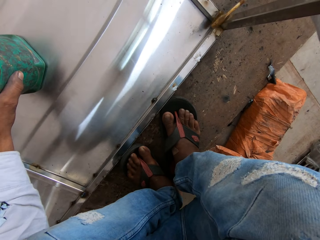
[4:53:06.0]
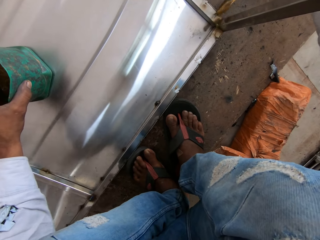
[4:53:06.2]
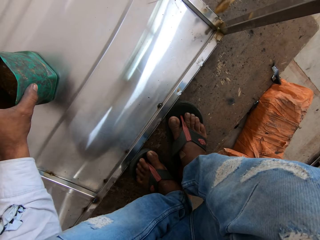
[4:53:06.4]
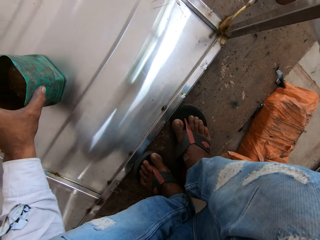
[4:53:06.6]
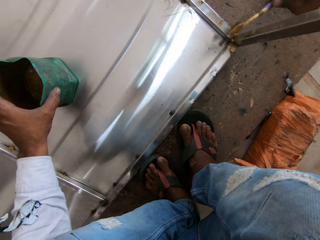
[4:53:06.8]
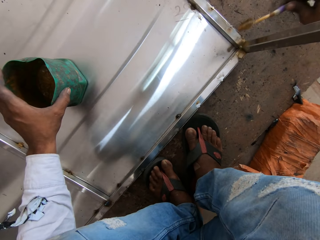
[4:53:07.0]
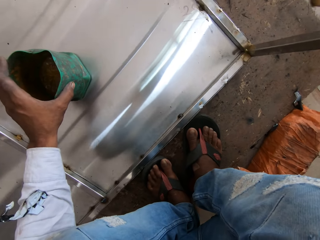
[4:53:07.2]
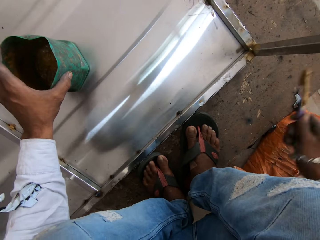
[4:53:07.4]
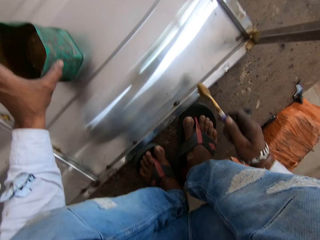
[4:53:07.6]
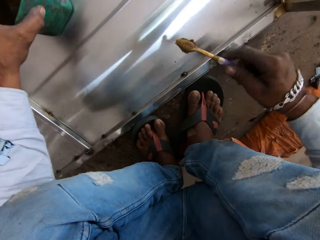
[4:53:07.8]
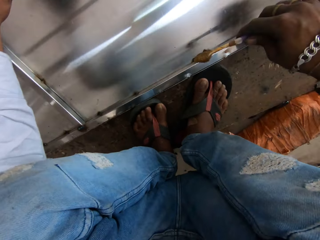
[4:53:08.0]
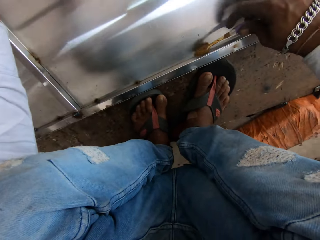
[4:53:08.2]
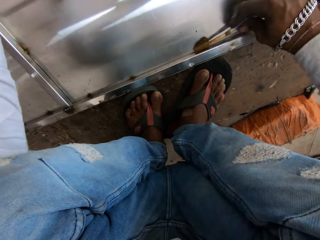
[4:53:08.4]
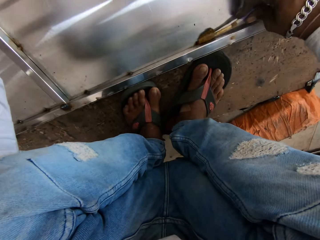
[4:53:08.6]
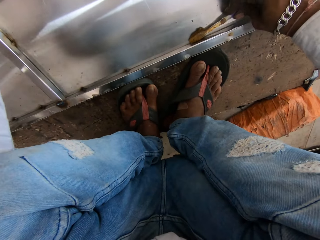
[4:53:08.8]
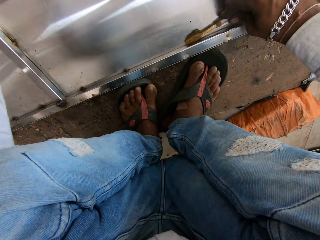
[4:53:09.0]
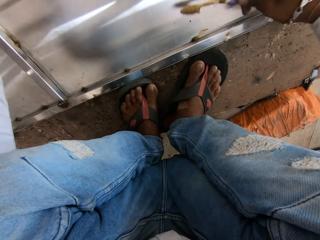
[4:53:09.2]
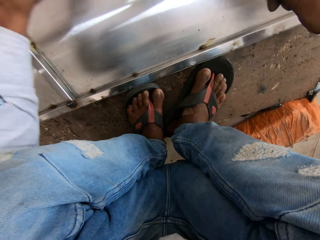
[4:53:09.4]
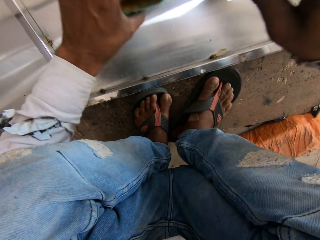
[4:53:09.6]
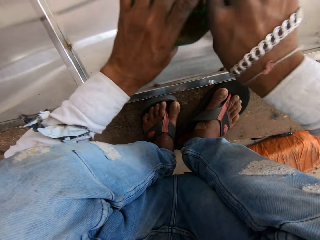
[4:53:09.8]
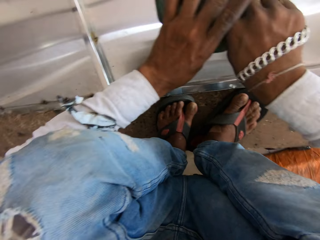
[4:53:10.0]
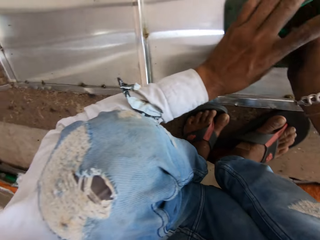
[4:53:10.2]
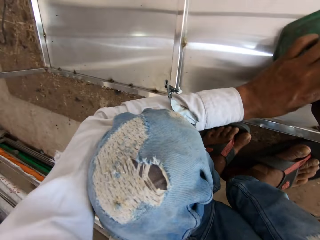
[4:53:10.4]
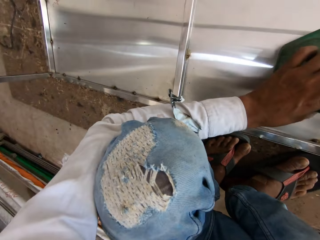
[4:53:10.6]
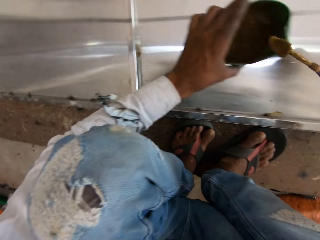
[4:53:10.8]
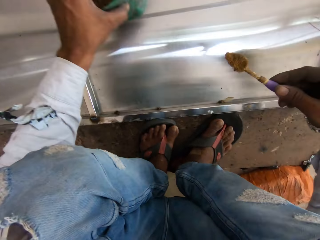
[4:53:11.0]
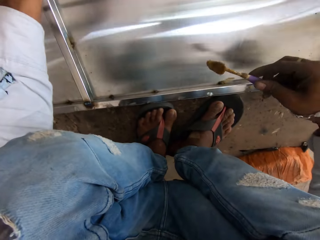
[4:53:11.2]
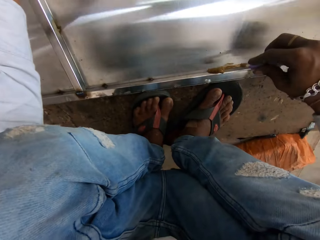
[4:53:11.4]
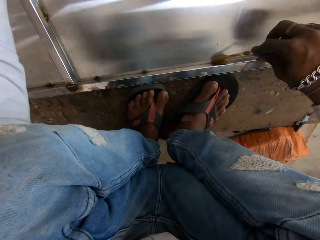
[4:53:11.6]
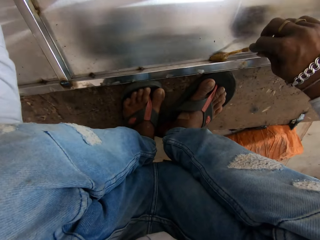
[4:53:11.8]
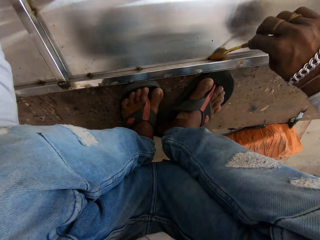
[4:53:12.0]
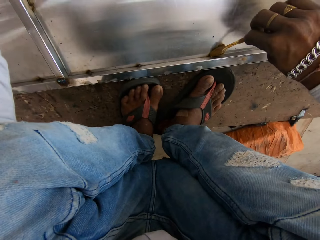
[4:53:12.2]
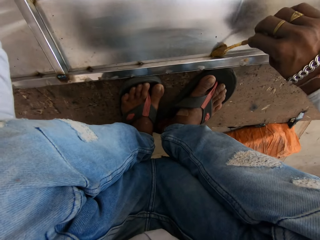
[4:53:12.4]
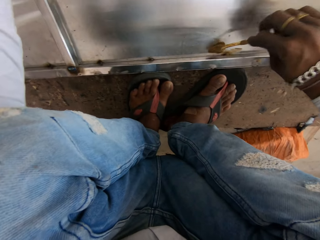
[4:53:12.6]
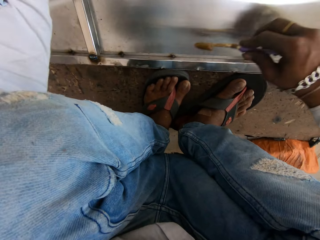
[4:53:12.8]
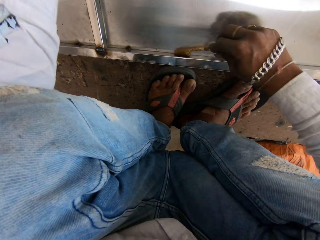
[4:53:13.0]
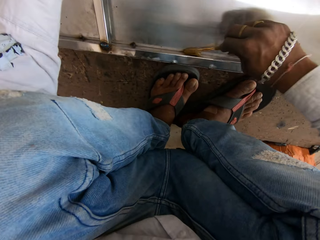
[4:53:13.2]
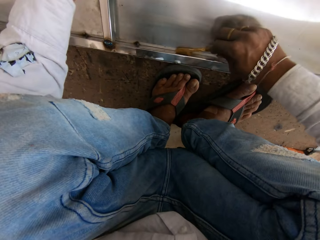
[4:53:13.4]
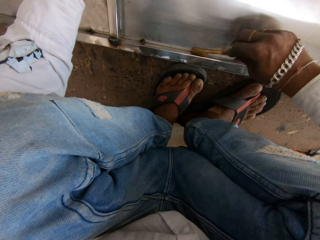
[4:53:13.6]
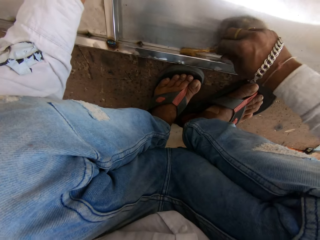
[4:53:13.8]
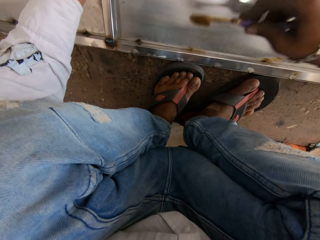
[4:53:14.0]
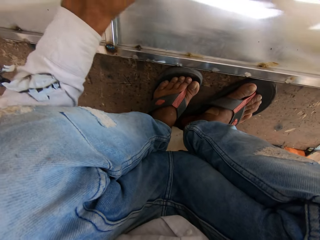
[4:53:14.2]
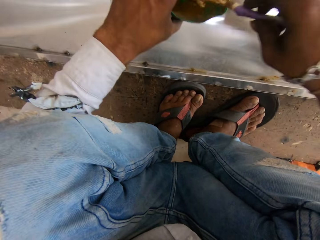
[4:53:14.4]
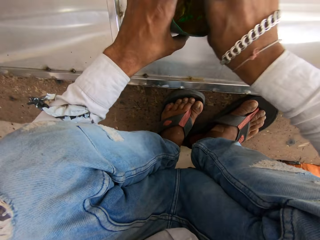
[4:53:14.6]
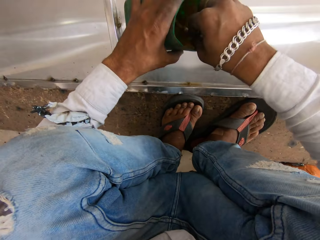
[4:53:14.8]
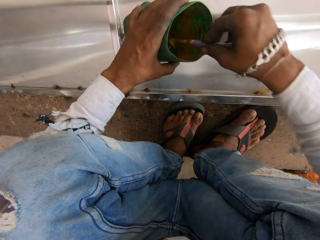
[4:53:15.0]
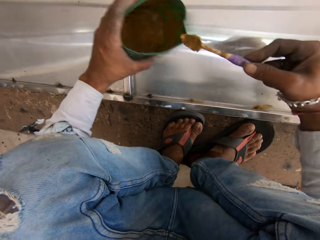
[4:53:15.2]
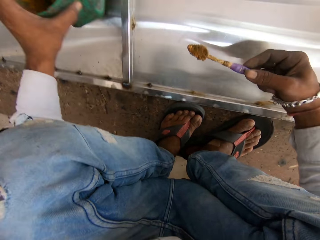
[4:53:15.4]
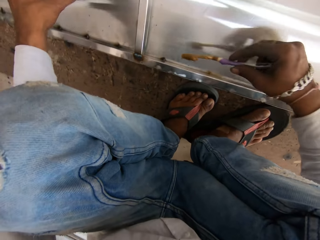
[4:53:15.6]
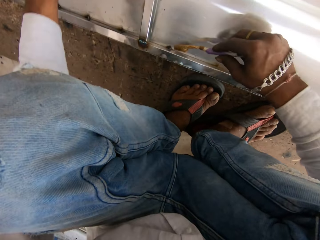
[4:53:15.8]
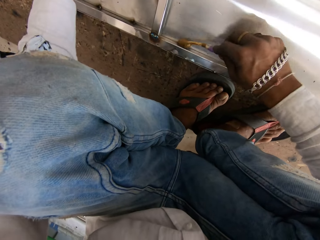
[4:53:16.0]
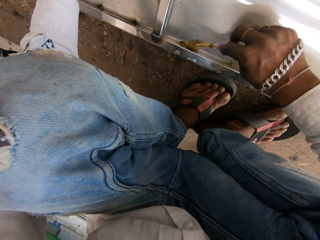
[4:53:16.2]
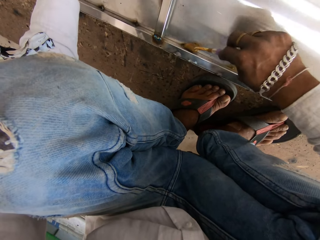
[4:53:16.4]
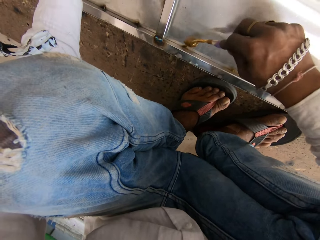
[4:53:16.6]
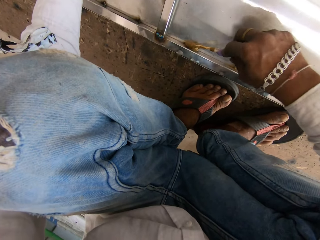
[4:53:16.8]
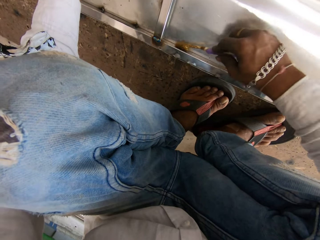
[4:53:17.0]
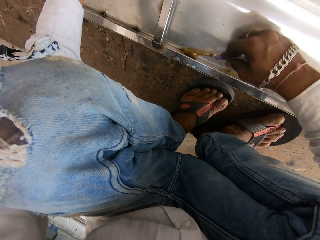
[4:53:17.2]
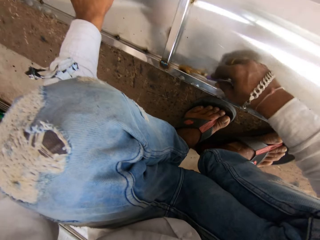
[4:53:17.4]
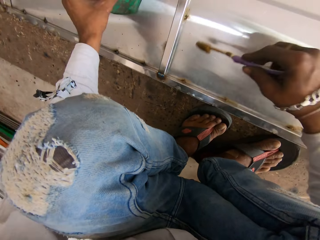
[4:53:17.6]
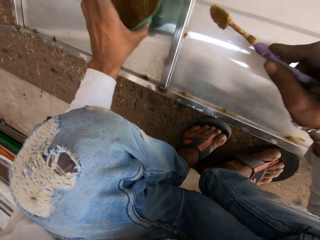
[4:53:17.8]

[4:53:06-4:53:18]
The camera wearer paints a metallic table or metal structure. They scoop grease with a toothbrush. They apply grease on the metal structure. They paint the metallic table. They scoop grease with the toothbrush. They apply grease on the metal structure.

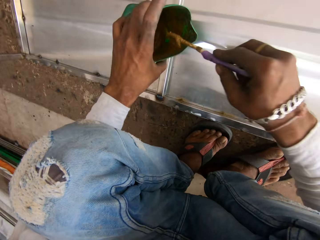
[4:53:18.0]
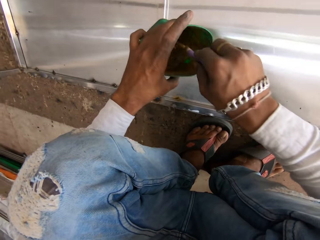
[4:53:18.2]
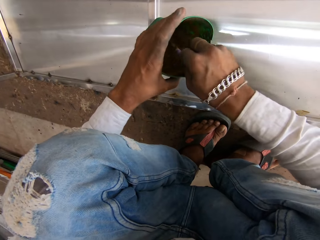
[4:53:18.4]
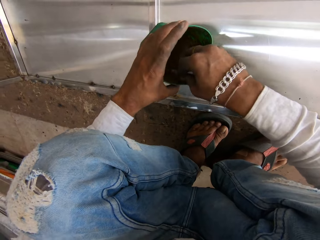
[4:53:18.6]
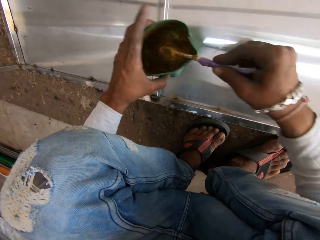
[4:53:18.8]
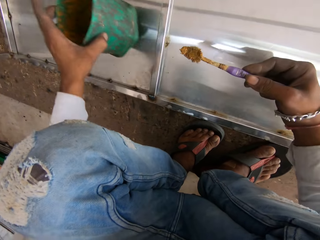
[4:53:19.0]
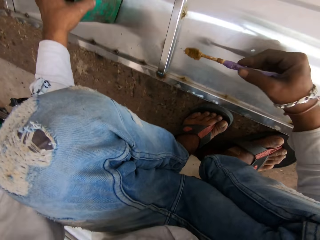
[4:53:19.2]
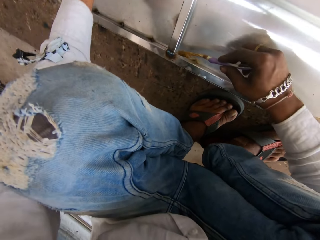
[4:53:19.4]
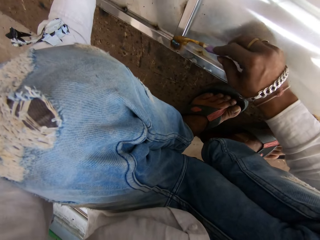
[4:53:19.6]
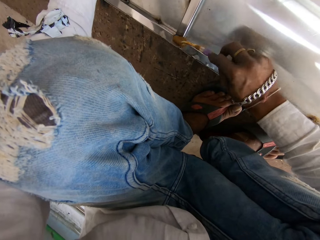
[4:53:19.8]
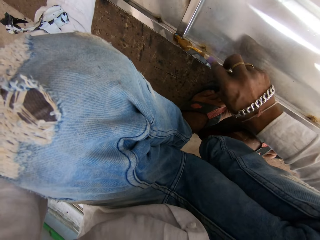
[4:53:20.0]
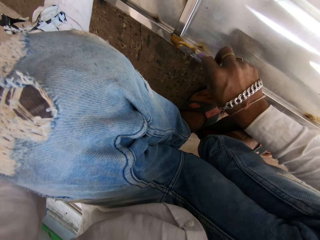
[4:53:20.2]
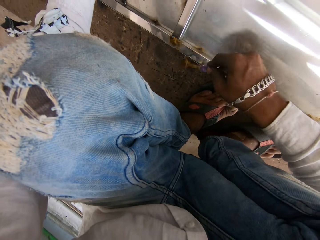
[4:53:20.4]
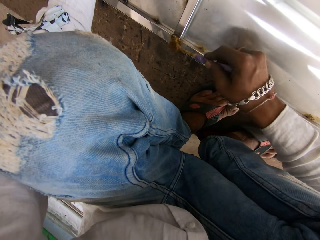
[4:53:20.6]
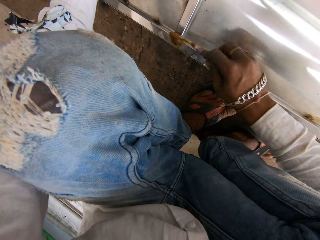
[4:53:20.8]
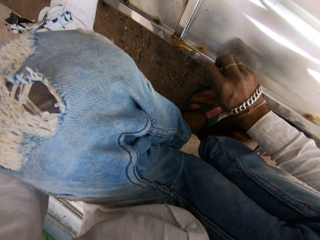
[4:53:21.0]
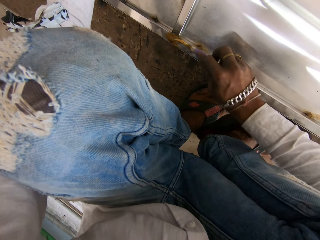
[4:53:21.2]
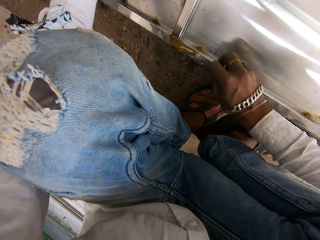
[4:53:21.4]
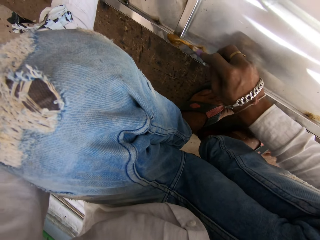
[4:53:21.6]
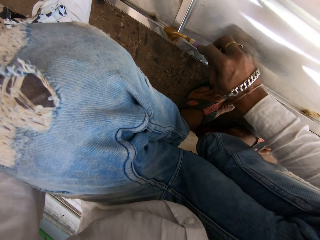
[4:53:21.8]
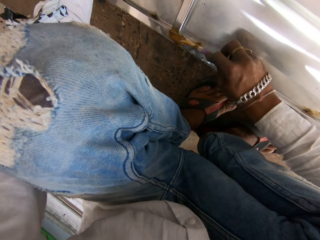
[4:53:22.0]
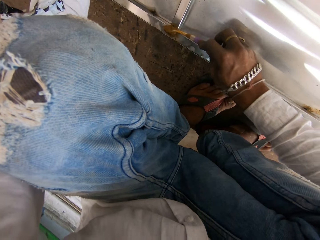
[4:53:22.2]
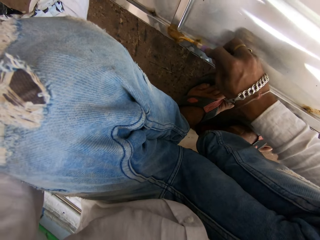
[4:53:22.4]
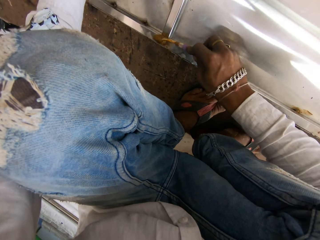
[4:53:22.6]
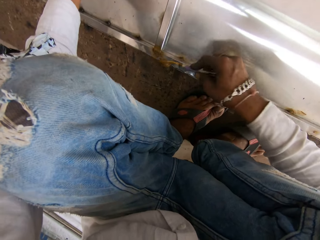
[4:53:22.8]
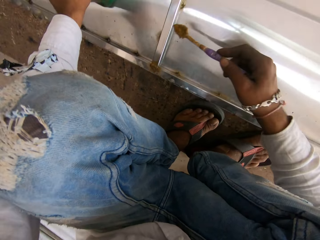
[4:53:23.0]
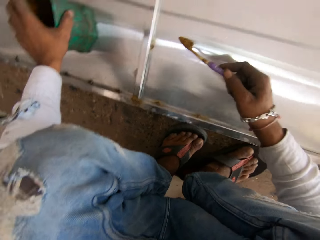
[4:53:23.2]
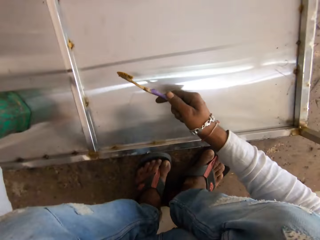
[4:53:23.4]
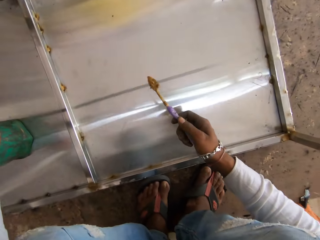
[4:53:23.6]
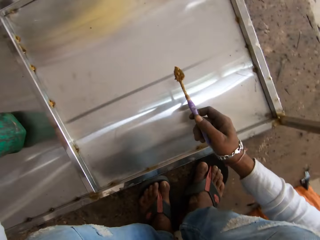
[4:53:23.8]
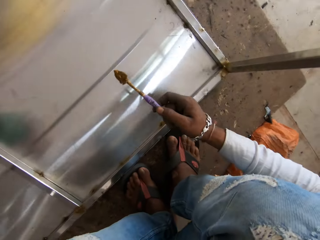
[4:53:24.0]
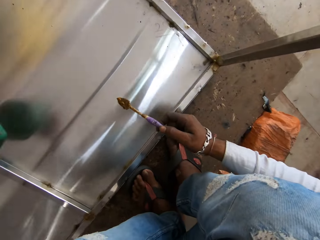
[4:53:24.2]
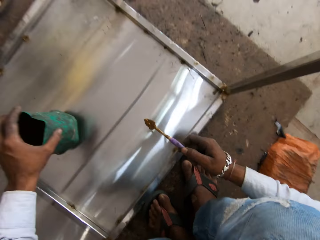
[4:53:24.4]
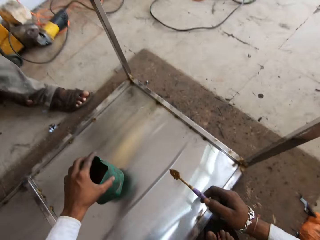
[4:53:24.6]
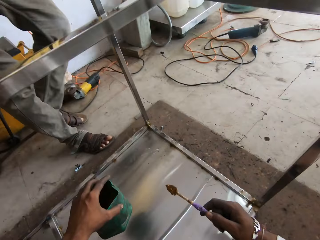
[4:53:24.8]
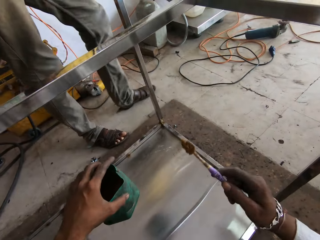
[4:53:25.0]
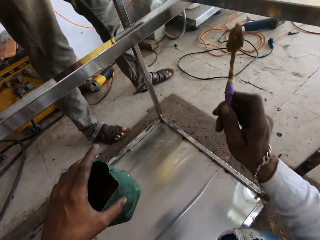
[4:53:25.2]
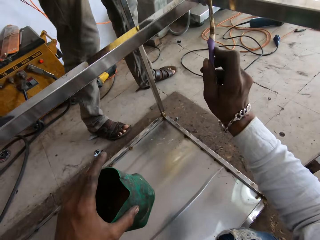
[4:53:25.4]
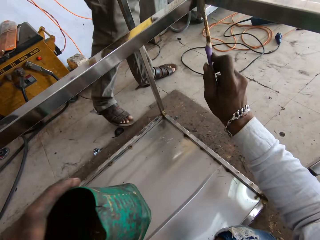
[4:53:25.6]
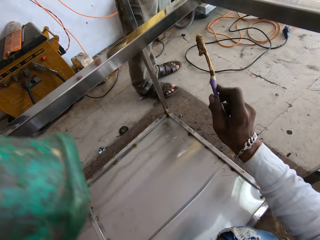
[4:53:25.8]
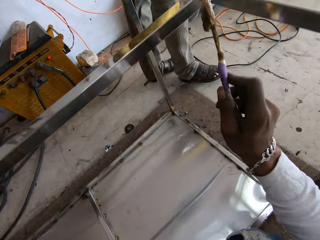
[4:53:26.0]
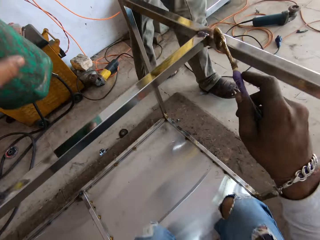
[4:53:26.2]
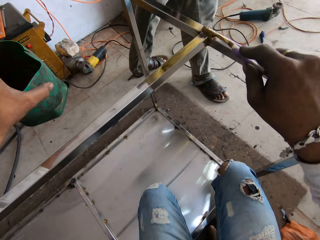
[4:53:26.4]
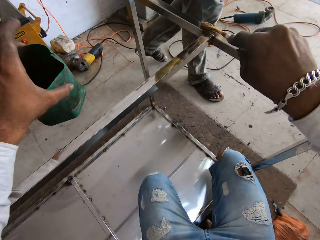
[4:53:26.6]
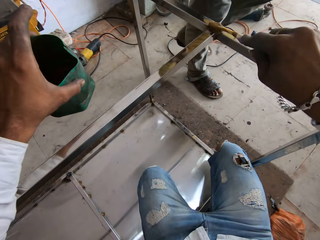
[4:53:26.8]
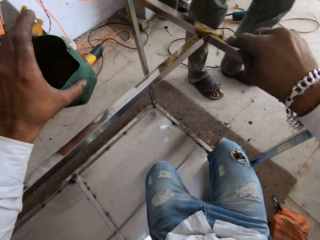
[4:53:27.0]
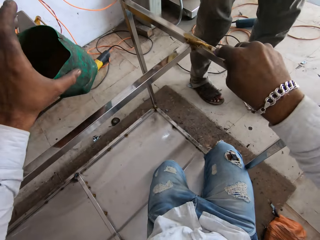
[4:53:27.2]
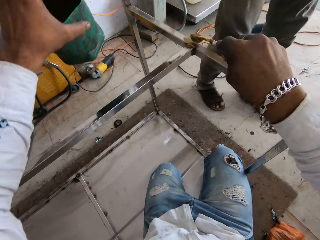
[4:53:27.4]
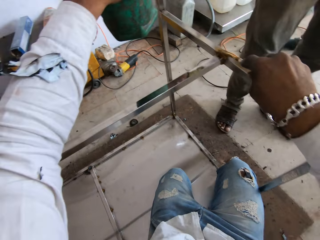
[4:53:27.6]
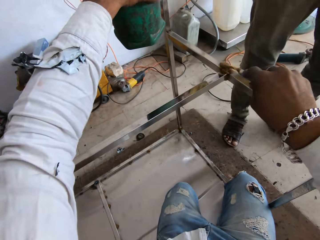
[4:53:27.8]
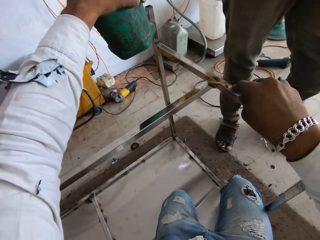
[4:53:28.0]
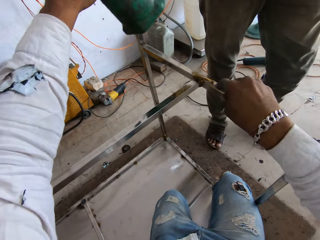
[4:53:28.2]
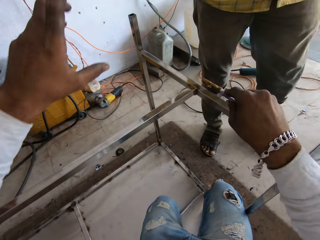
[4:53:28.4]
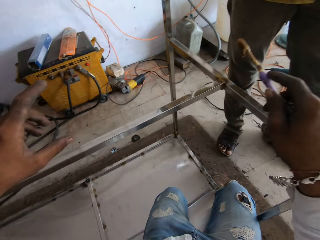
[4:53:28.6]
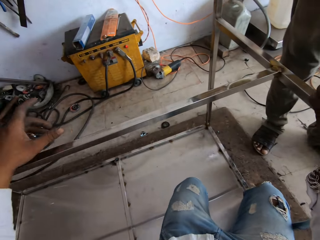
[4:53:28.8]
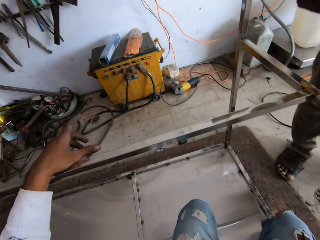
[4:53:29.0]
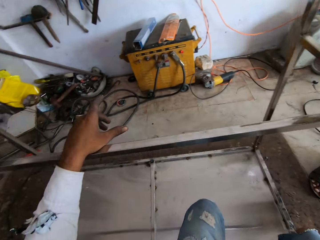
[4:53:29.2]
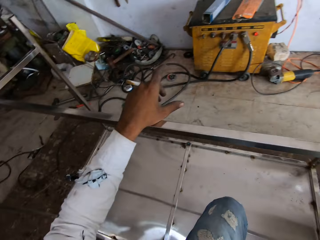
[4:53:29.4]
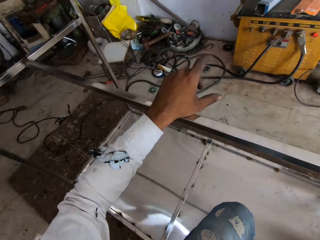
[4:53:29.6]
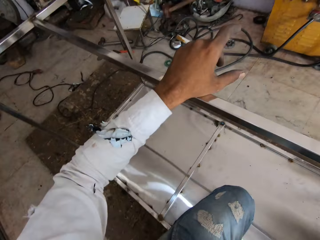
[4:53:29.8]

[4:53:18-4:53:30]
The camera wearer scoops grease or paint with a toothbrush. They apply grease on a metal structure or metallic table. They look around and drop a container. A man walks in the workshop and moves around. The camera wearer applies grease on the metal structure. They interact with the man. They paint the metallic table. They give the container to the man. They move a hand. The man takes the paint. The camera wearer places a hand on the metal structure.
